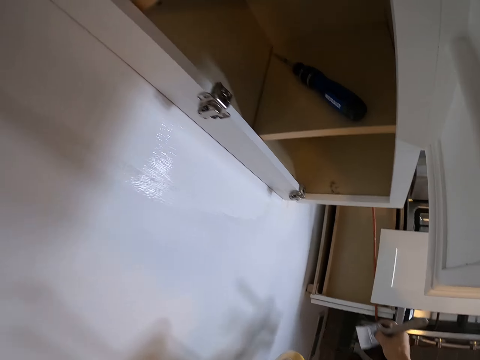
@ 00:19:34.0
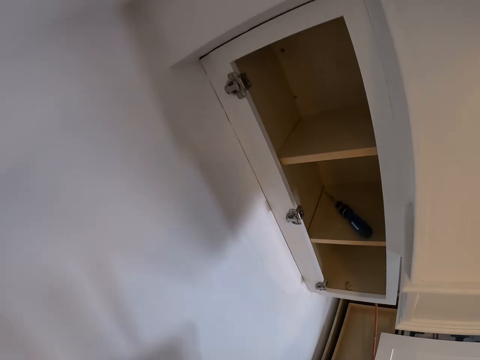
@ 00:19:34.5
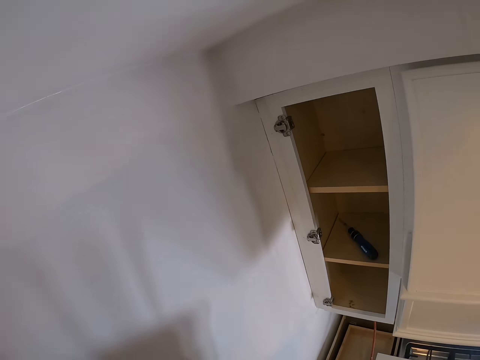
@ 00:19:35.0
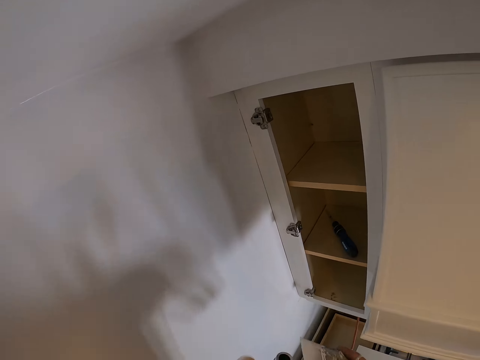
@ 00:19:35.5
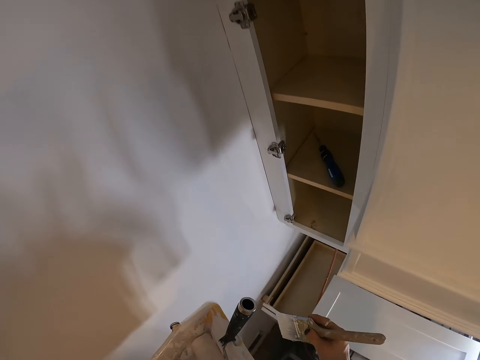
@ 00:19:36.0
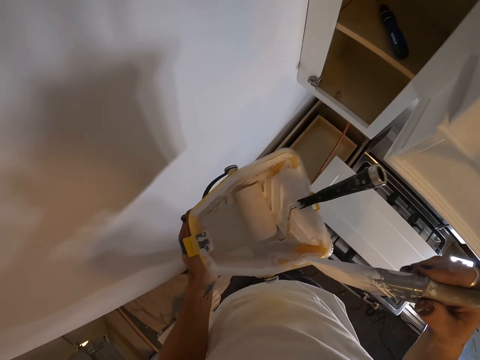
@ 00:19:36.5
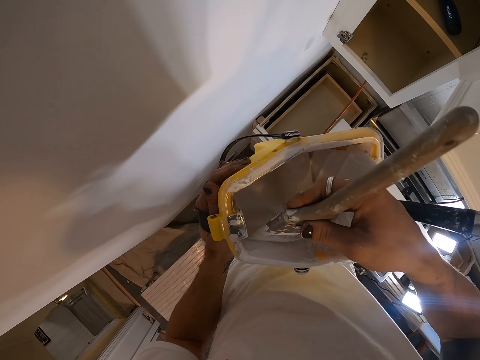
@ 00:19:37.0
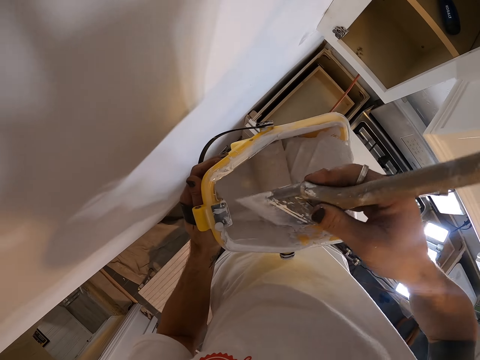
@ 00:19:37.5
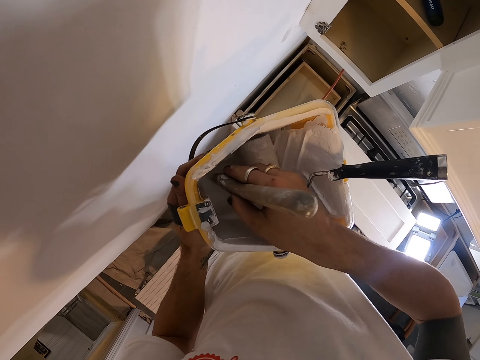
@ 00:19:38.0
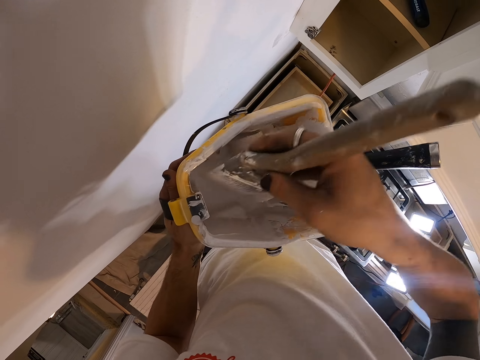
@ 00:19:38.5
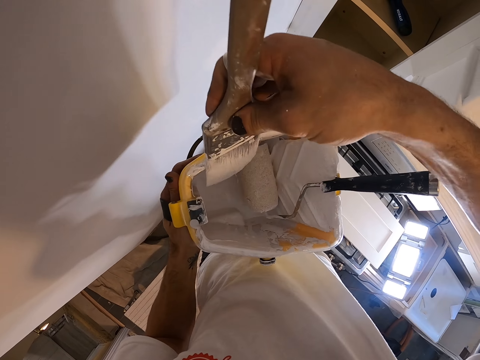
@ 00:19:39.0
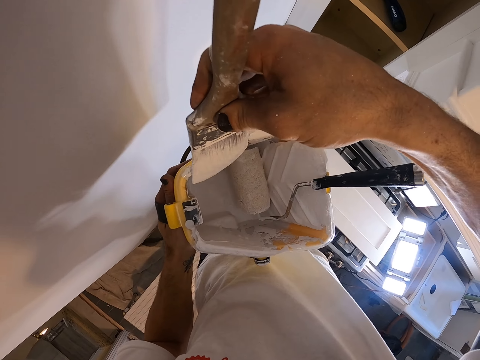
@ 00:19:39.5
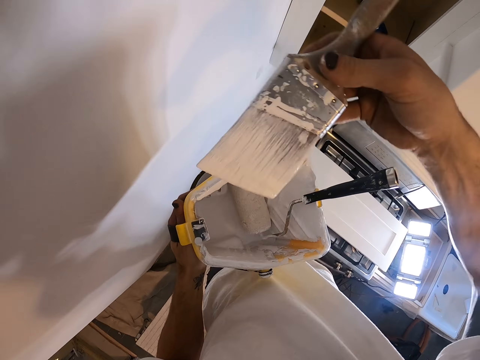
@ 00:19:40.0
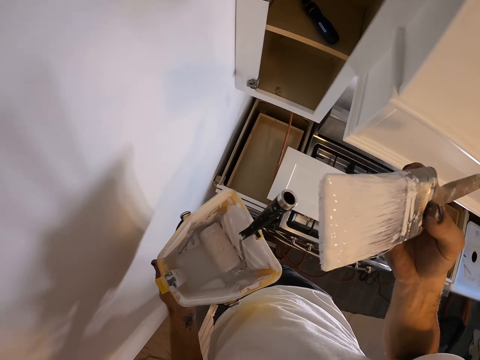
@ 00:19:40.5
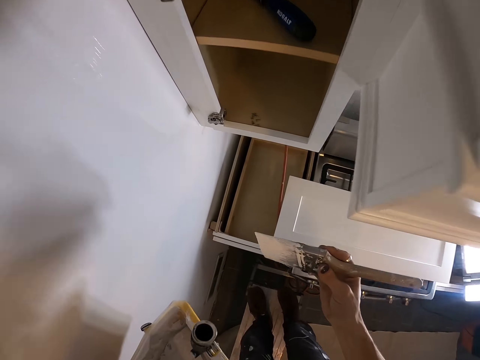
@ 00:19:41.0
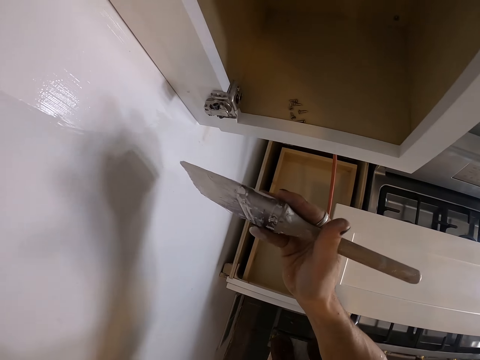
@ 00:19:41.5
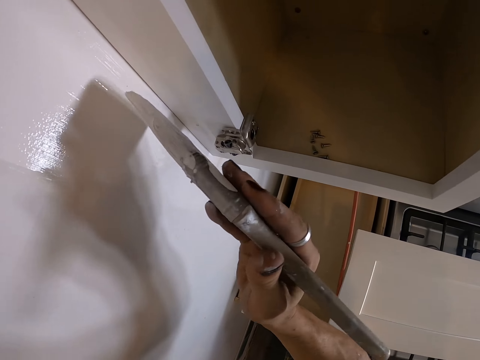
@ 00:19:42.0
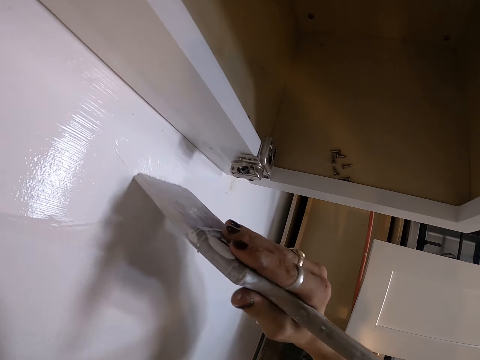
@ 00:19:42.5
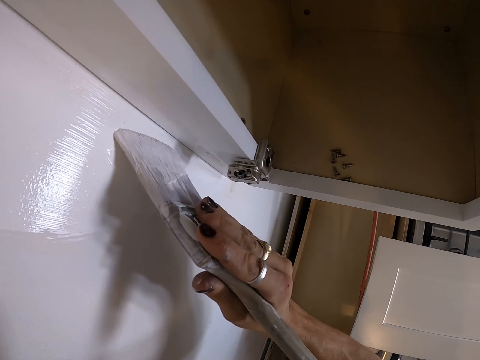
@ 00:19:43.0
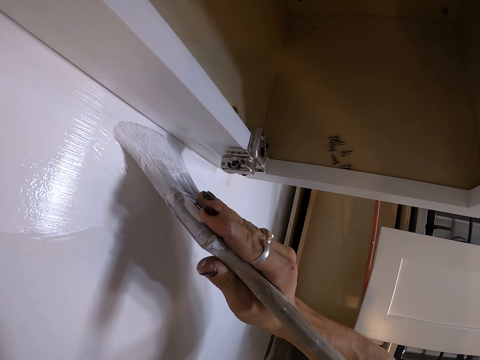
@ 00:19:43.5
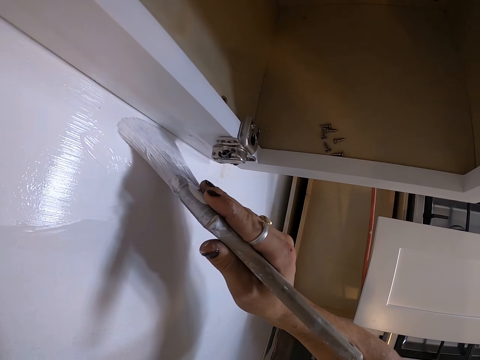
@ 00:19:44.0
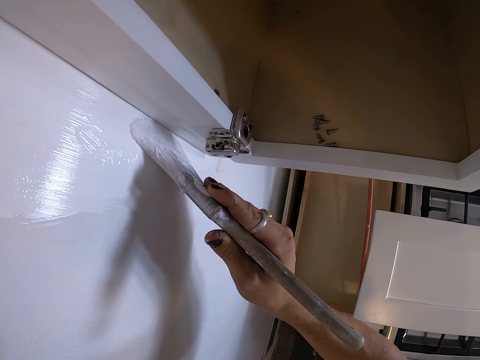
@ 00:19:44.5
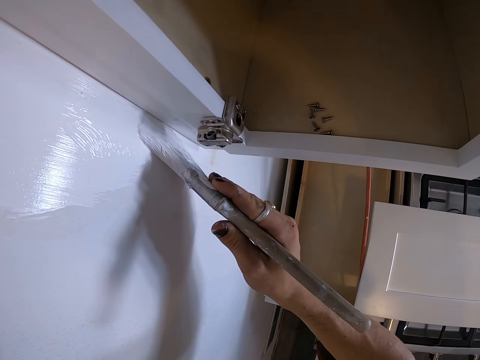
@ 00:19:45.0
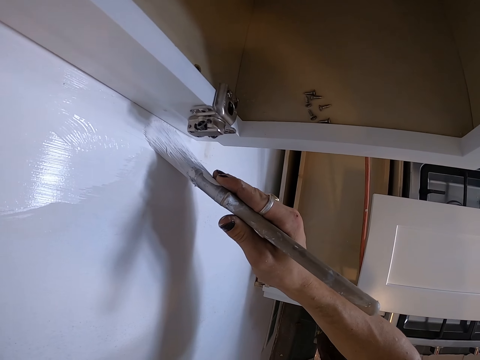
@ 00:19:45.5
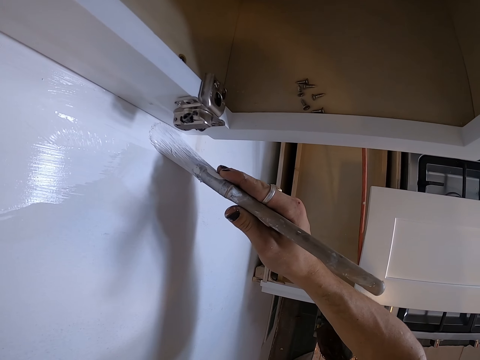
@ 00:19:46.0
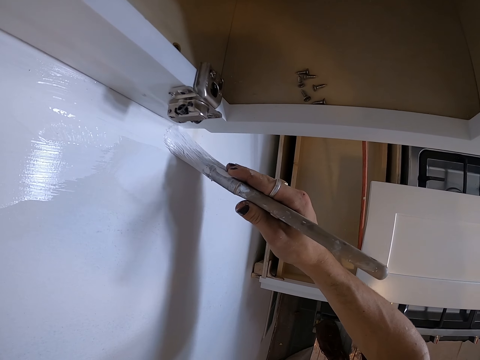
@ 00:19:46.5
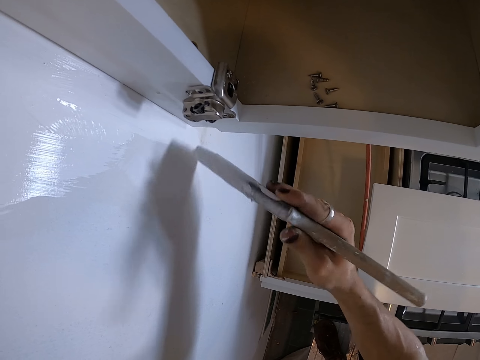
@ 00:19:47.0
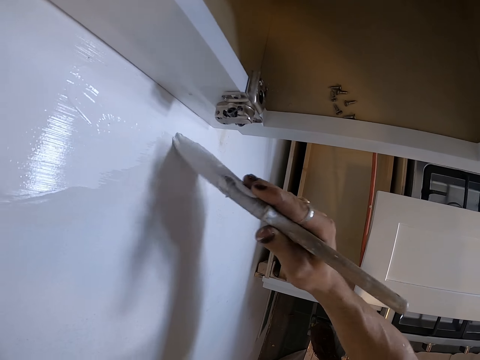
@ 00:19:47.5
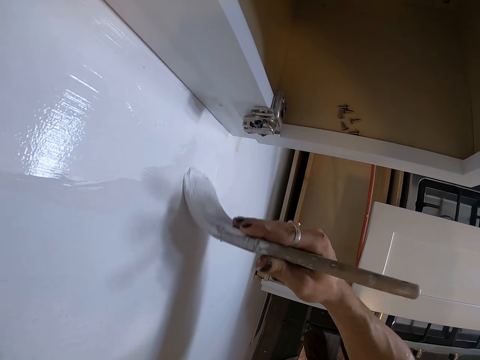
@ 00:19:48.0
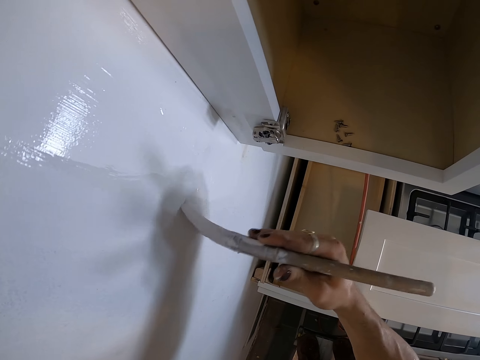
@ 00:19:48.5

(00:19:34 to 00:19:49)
The camera wearer dips the paint brush in the paint can or roller tray. They paint the wall with the paint brush.

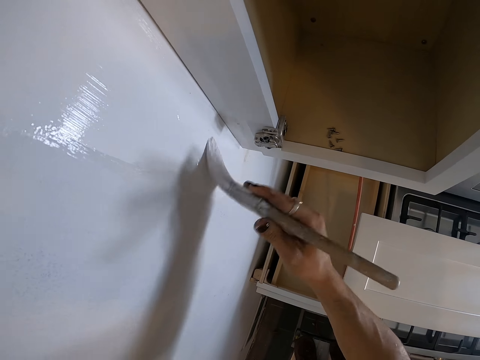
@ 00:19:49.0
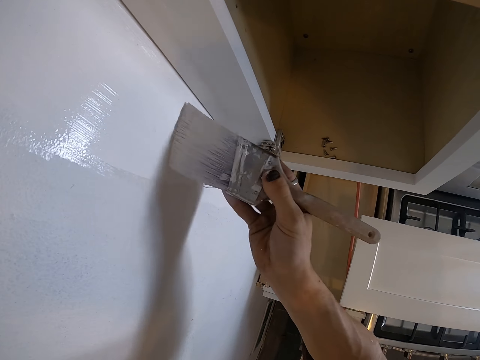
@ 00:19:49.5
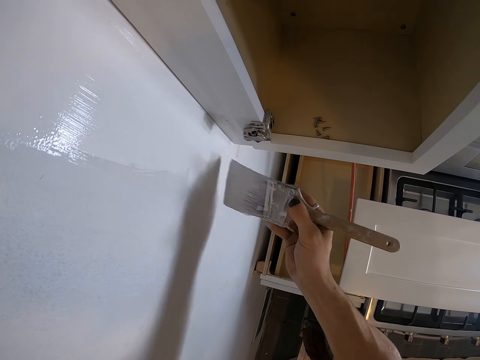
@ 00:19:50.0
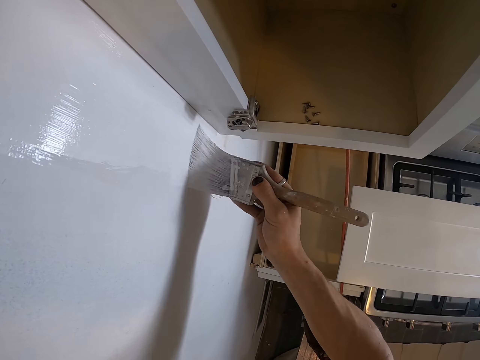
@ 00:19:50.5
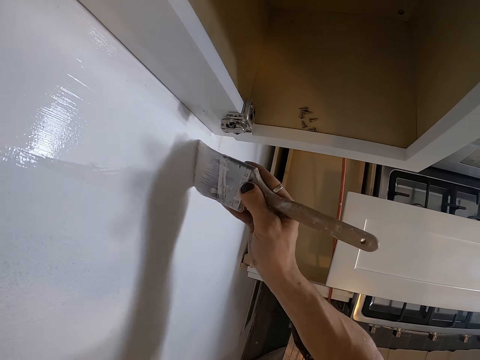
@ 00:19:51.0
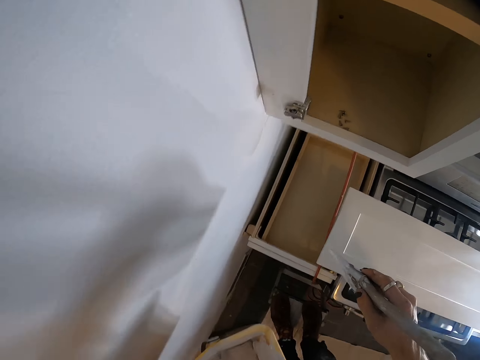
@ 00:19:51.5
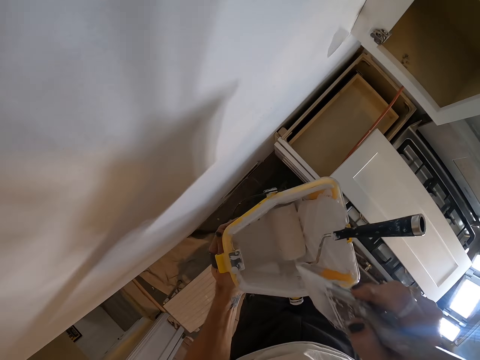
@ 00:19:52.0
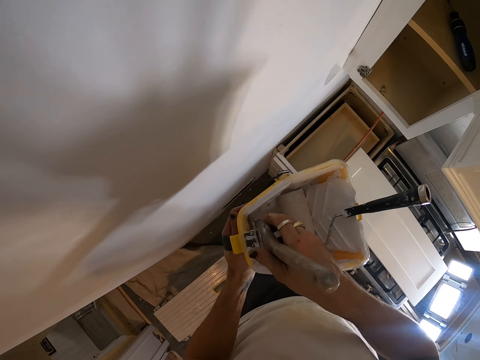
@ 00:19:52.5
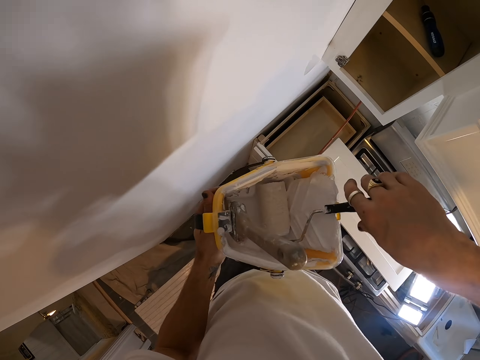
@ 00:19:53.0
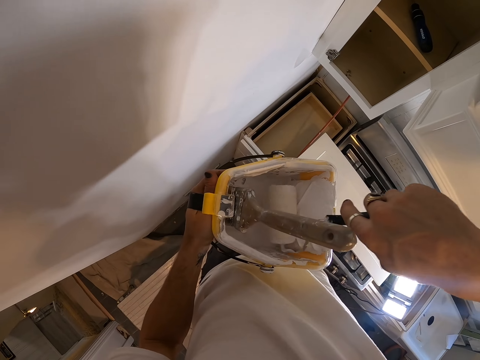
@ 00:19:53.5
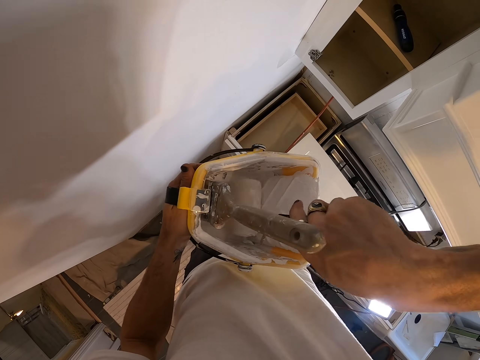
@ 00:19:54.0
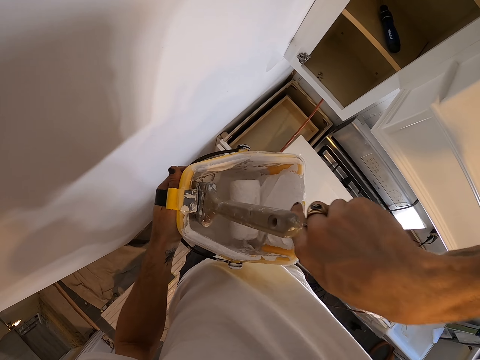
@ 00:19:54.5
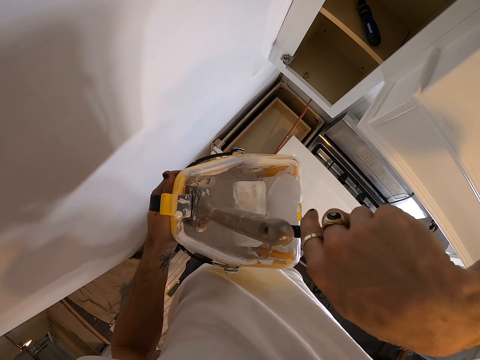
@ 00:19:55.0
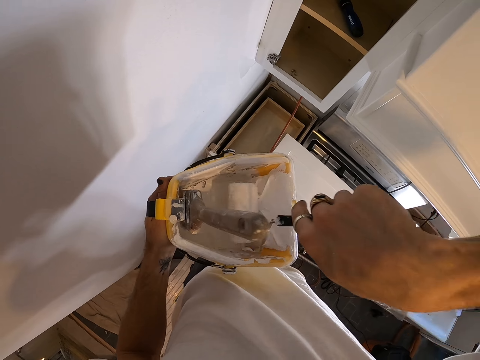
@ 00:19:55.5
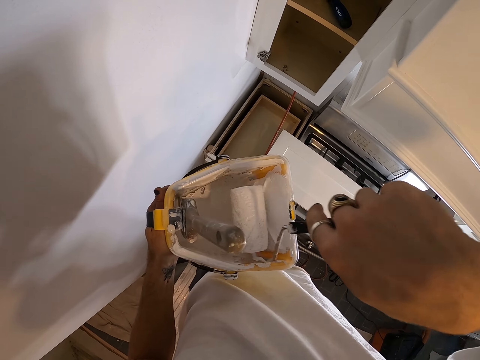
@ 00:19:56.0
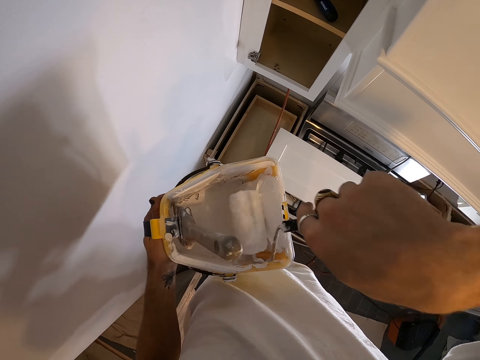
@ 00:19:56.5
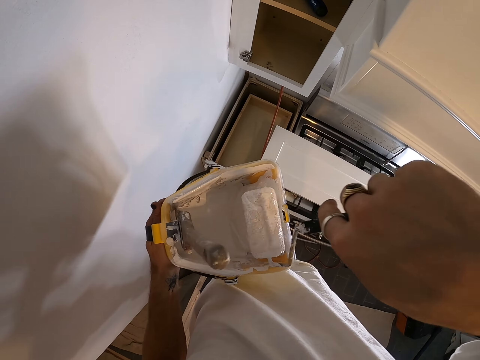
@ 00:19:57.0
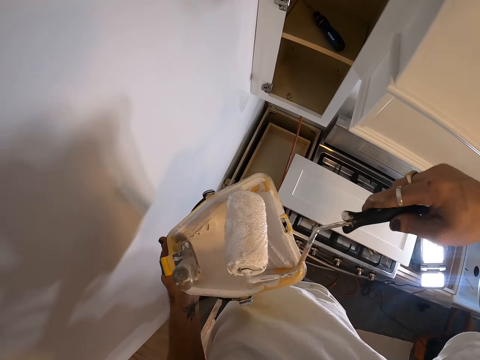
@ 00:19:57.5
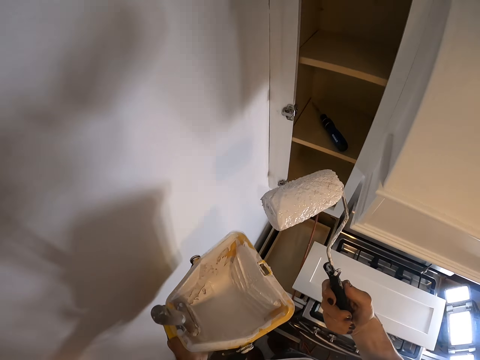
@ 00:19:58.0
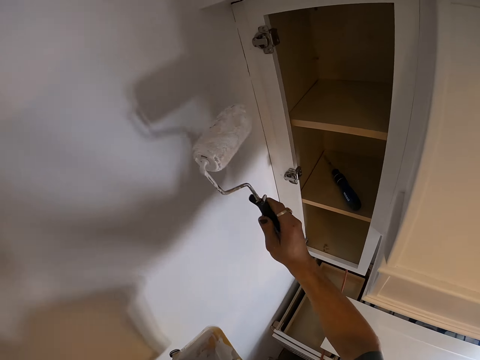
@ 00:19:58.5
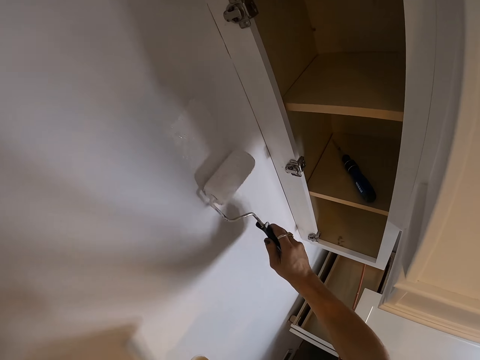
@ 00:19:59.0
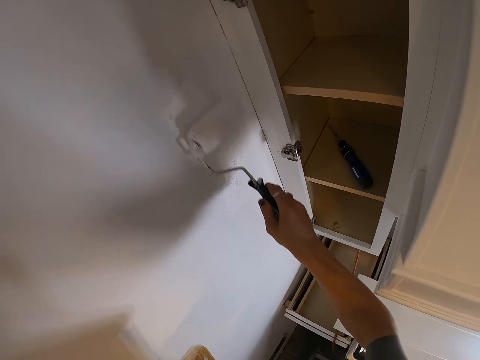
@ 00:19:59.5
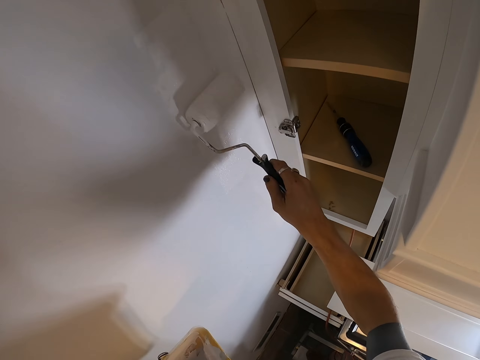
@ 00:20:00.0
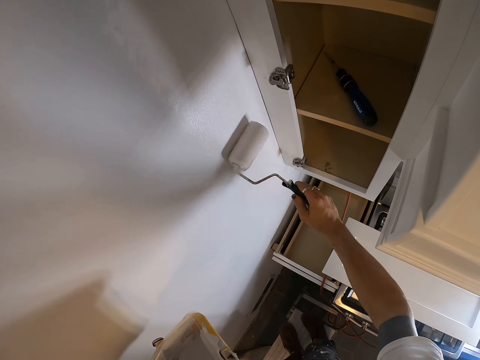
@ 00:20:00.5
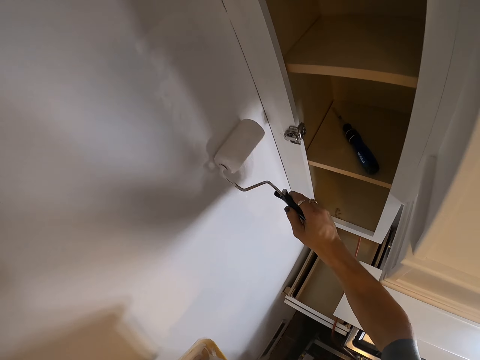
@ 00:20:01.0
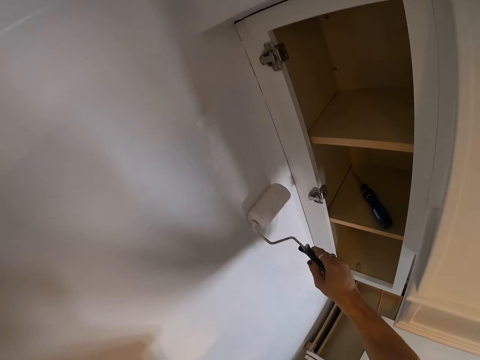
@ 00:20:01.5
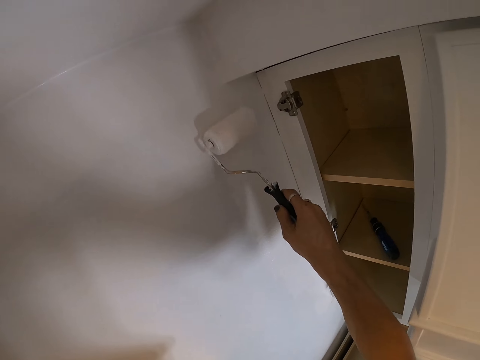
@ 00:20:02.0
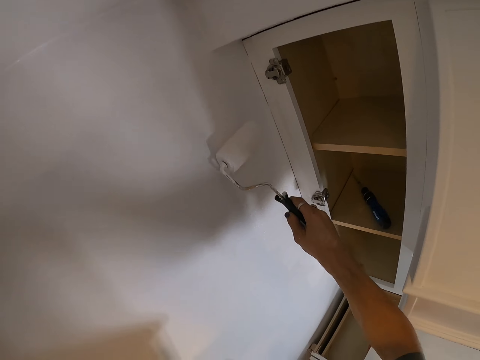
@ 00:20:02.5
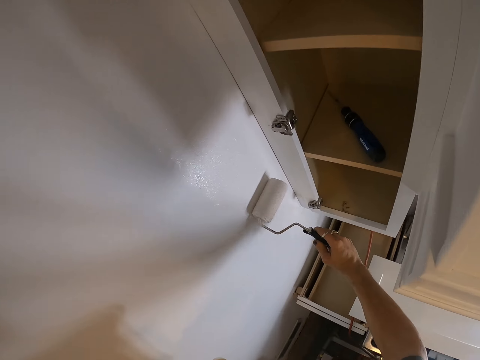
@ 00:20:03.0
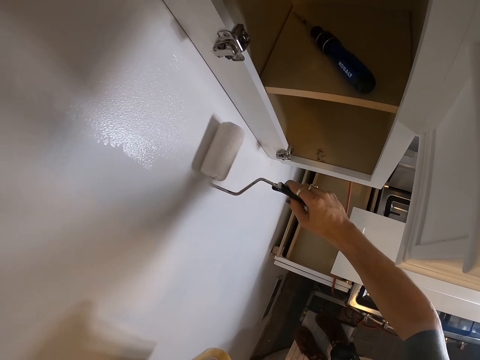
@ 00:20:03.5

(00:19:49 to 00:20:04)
The camera wearer dips the paint brush in the paint can. They place the paint brush in the roller tray. They pick up a paint roller and roll the paint roller brush in the paint can. They paint the wall with the paint roller brush.
